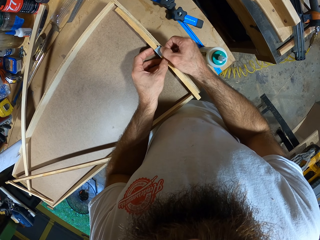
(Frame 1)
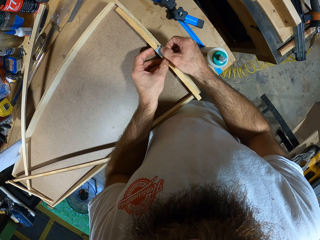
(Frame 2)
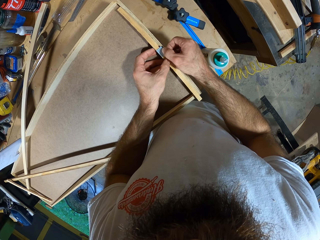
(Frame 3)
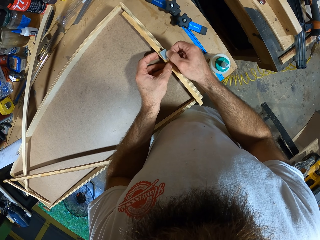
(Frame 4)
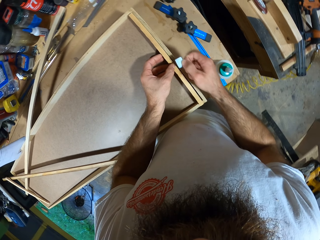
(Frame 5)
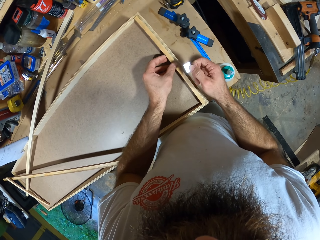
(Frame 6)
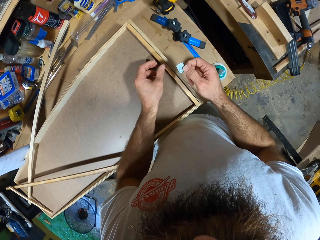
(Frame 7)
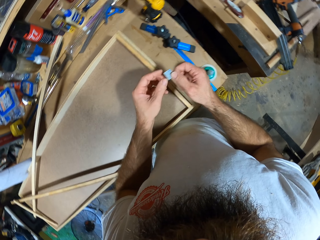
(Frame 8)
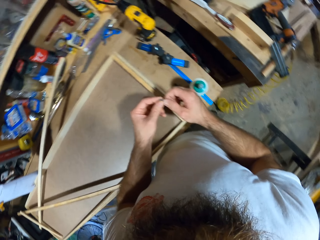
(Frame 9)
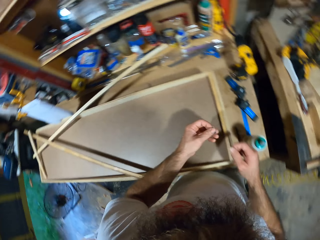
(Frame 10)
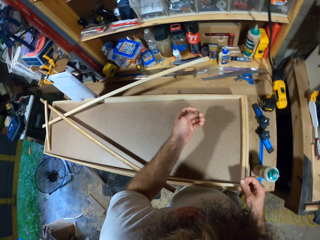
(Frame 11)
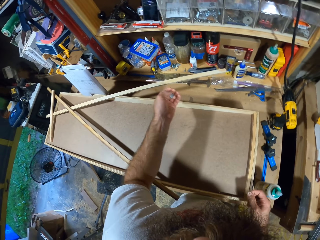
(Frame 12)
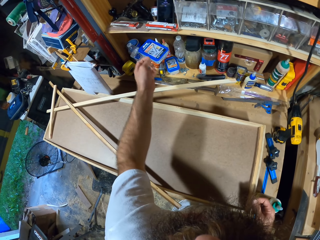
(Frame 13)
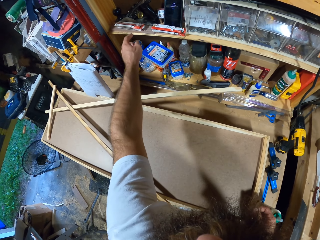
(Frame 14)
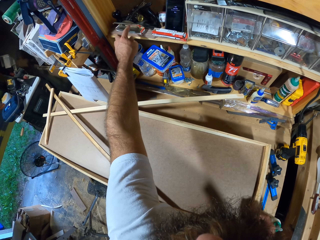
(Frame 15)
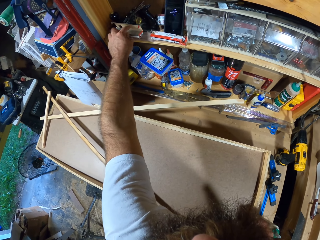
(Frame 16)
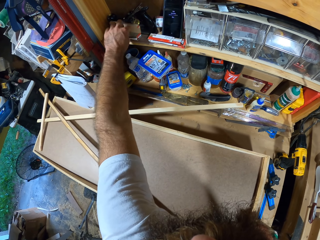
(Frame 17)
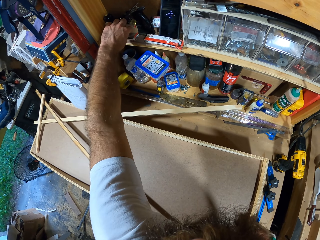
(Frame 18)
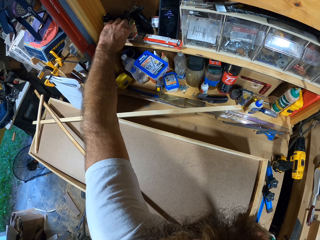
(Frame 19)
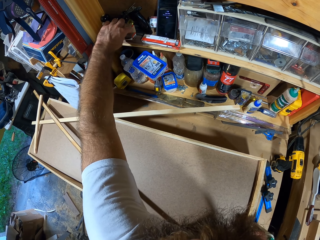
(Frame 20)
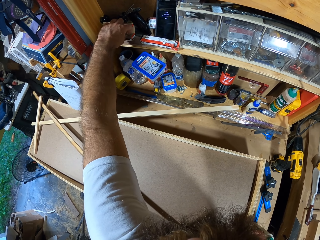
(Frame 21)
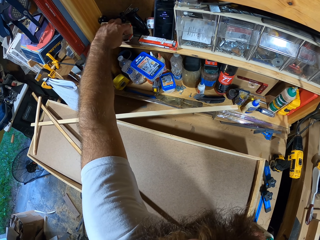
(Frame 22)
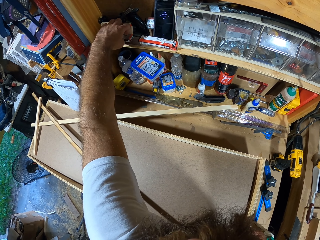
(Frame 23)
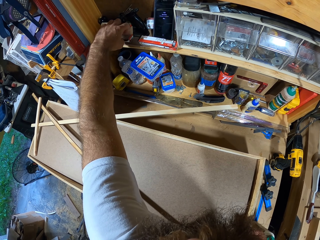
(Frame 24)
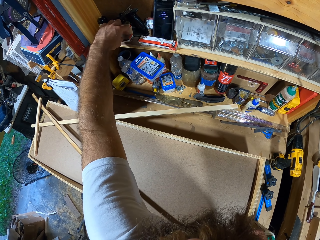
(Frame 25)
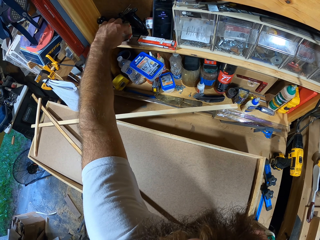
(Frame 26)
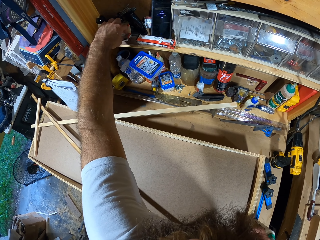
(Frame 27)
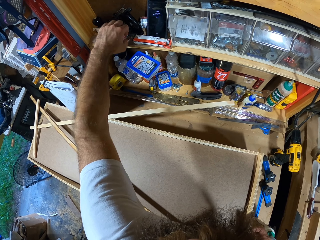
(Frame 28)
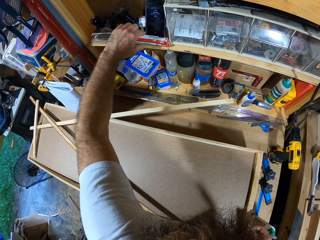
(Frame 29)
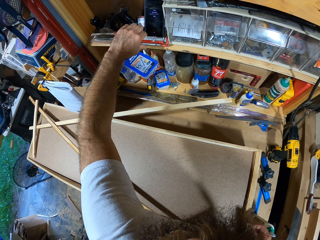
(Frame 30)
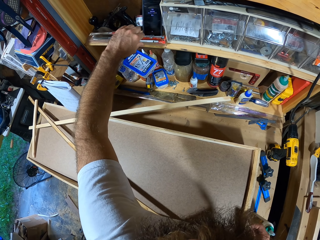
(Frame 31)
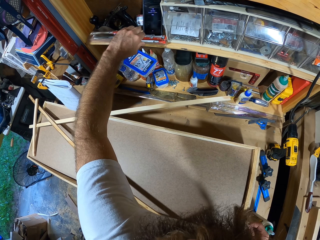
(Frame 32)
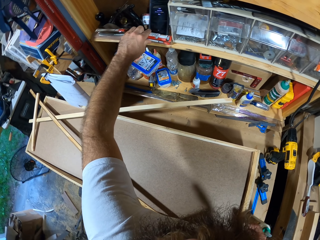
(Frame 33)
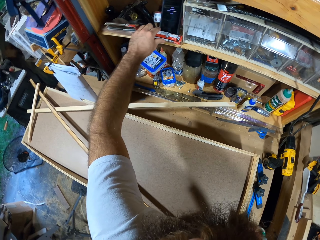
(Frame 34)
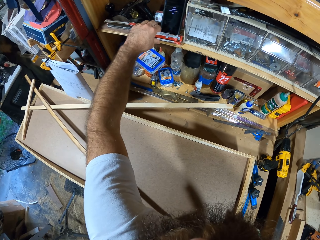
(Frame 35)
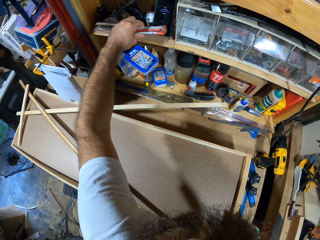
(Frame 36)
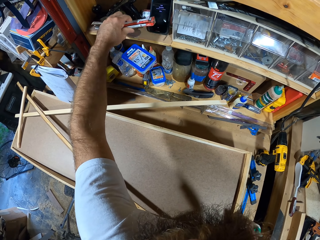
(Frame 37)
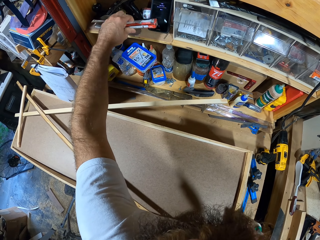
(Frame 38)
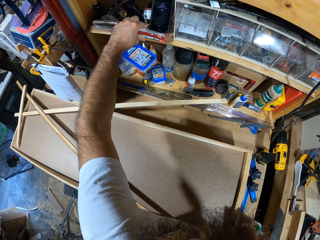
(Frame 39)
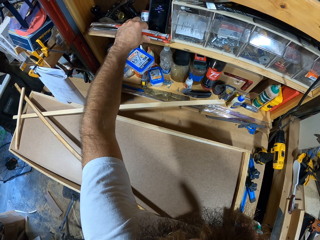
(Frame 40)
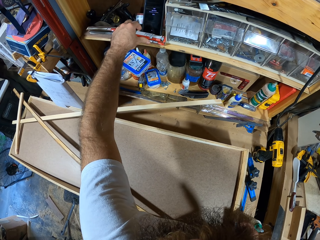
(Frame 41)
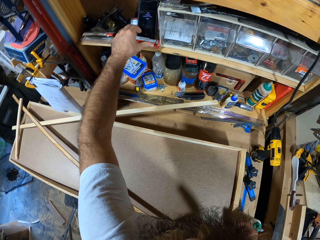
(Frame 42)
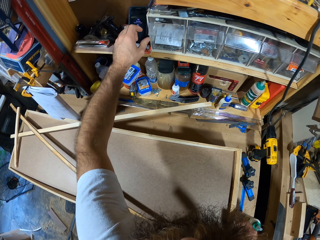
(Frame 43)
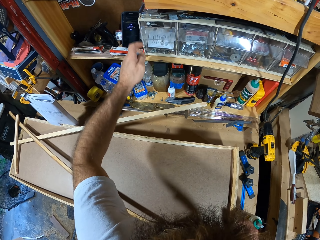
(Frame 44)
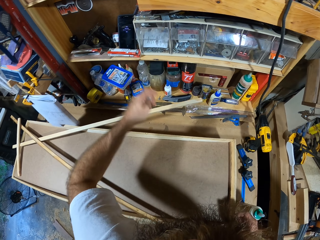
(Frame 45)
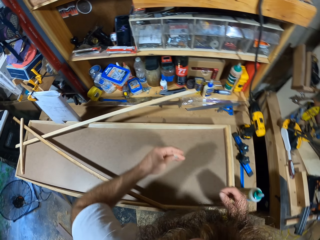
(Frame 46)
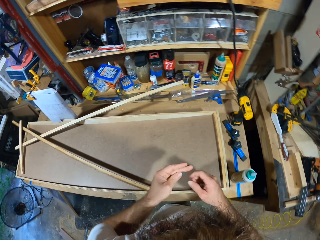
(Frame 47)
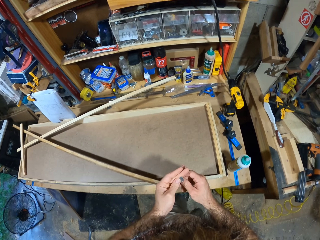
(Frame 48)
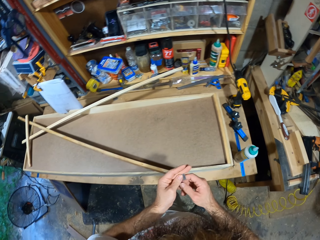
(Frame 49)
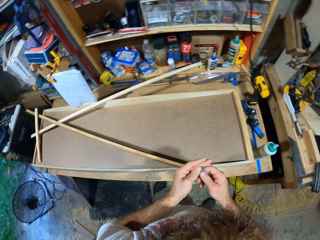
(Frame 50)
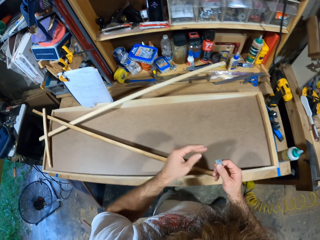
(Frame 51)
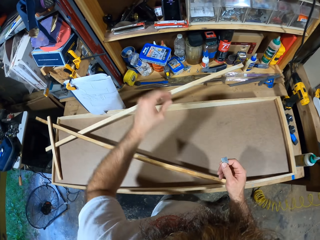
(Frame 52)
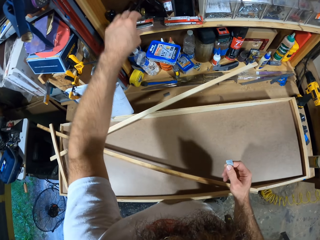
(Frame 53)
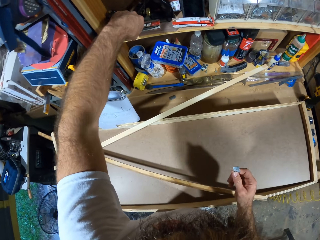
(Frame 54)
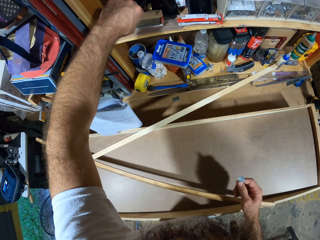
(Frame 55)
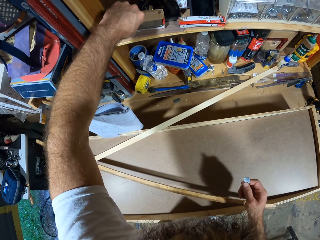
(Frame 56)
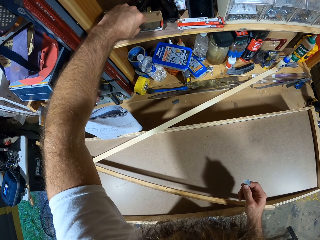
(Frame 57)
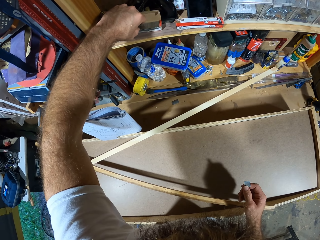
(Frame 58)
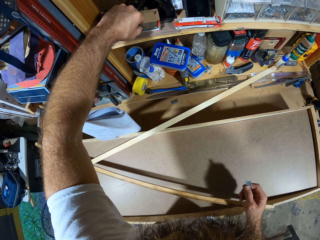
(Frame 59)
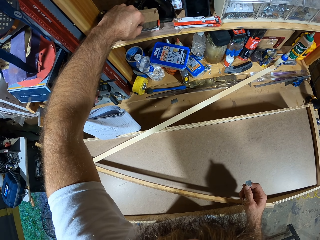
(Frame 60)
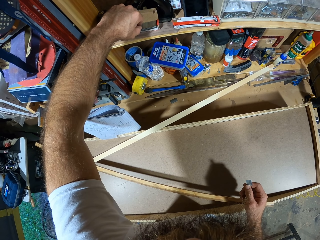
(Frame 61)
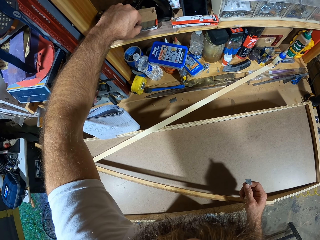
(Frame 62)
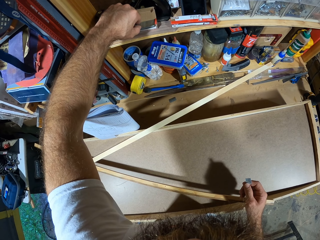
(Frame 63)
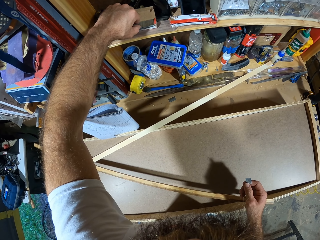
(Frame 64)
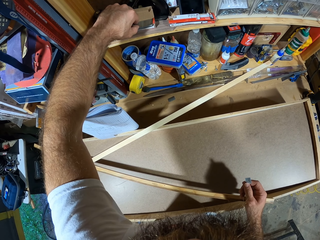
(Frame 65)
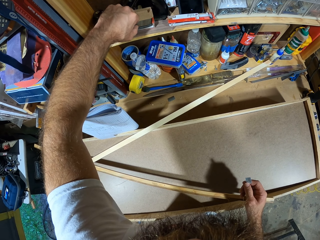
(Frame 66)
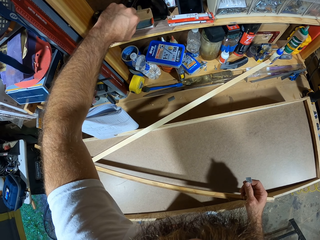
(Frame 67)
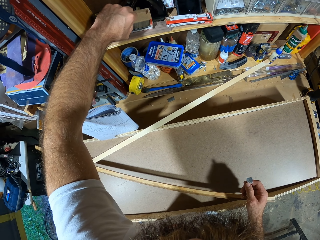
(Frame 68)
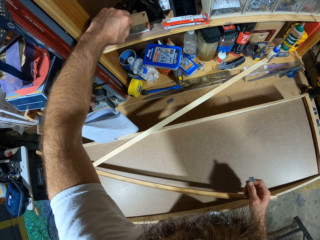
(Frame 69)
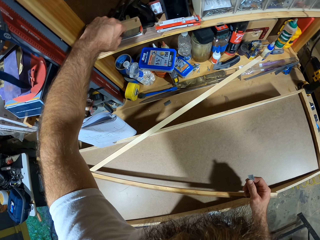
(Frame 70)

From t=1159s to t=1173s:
The camera wearer touches the nails with both hands. He opens a galvanized-finish-nail pack in the tool rack with his left hand. He searches the galvanized-finish-nail pack for more nails with his left hand. He lifts the galvanized-finish-nail pack from the tool rack with his left hand. He drops the galvanized-finish-nail pack in the tool rack with his left hand. He passes the galvanized-finish-nails from his left hand to his right hand. He opens the galvanized-finish-nail pack in the tool rack with his left hand. He searches the galvanized-finish-nail pack with his left hand.

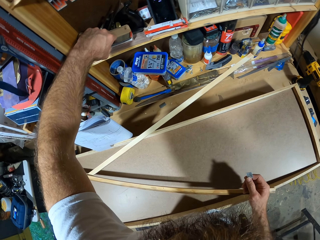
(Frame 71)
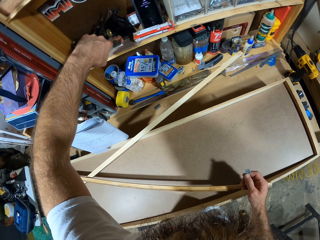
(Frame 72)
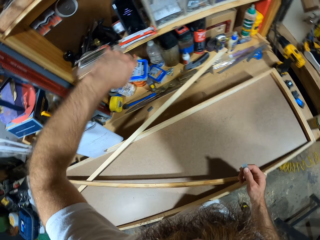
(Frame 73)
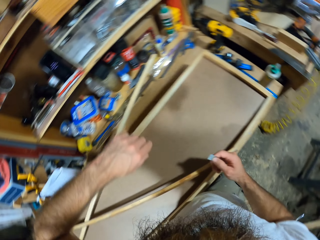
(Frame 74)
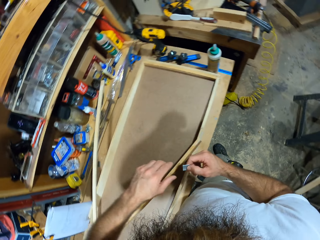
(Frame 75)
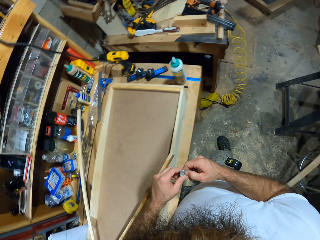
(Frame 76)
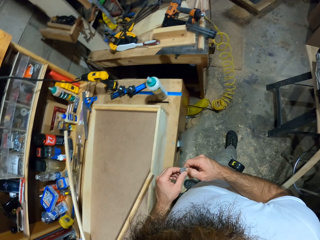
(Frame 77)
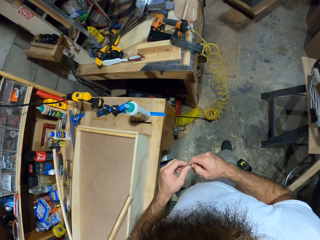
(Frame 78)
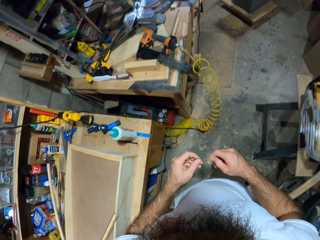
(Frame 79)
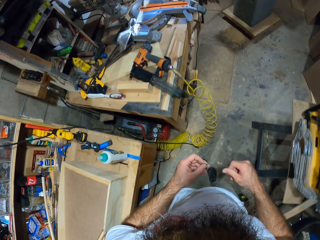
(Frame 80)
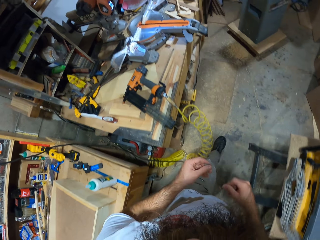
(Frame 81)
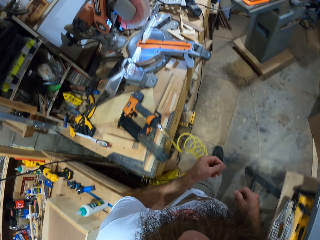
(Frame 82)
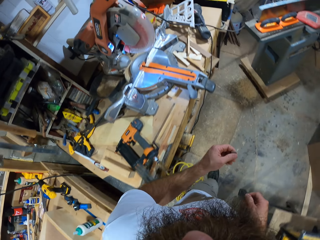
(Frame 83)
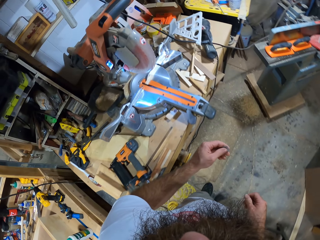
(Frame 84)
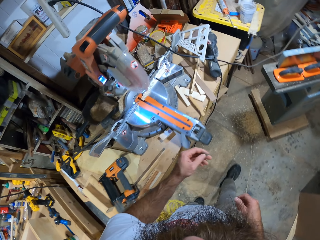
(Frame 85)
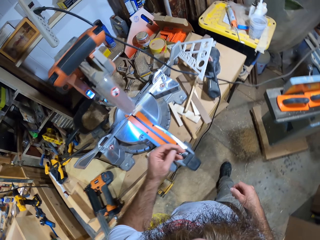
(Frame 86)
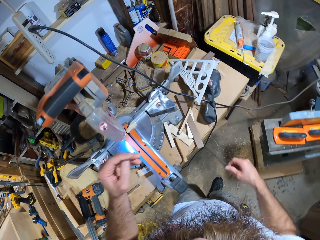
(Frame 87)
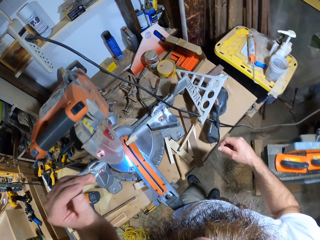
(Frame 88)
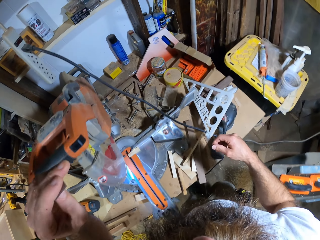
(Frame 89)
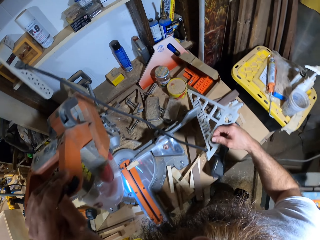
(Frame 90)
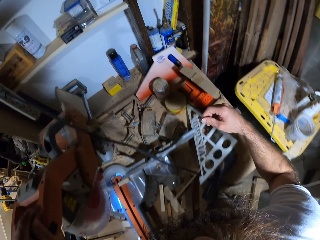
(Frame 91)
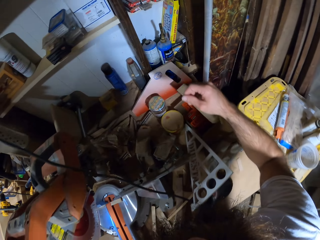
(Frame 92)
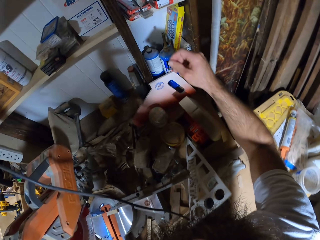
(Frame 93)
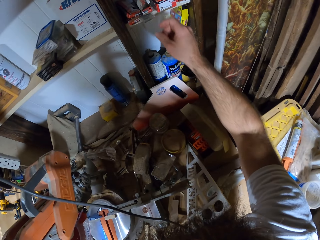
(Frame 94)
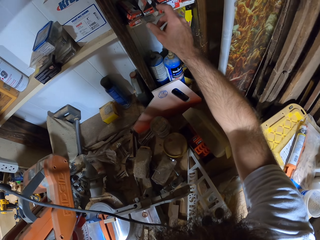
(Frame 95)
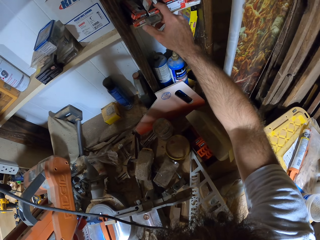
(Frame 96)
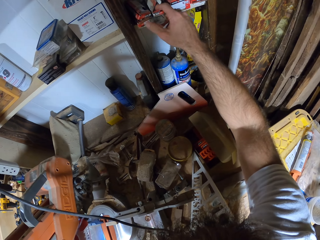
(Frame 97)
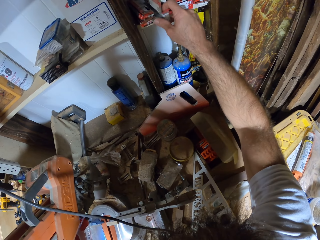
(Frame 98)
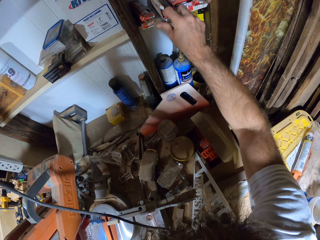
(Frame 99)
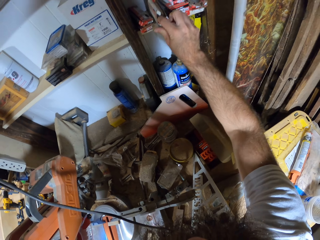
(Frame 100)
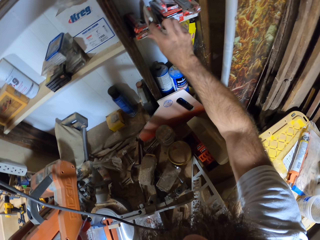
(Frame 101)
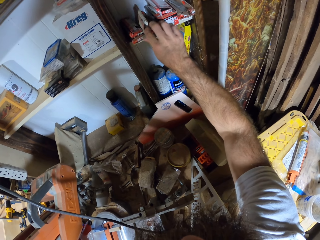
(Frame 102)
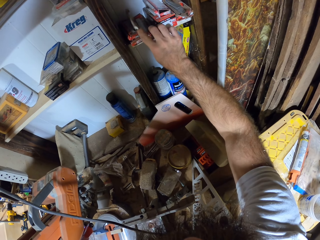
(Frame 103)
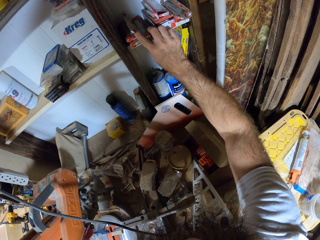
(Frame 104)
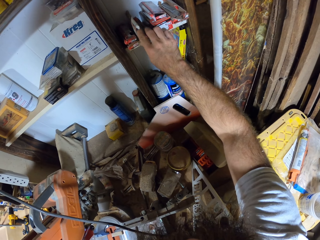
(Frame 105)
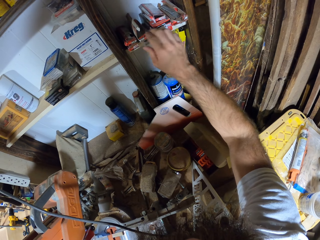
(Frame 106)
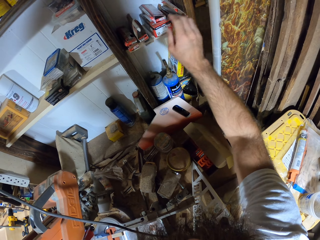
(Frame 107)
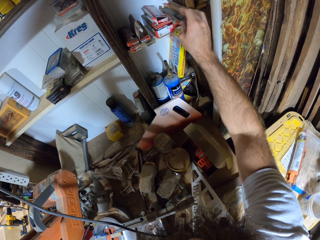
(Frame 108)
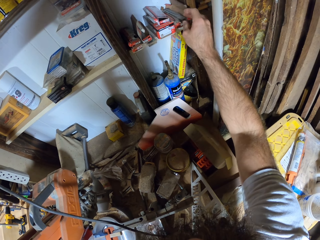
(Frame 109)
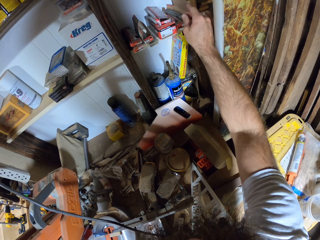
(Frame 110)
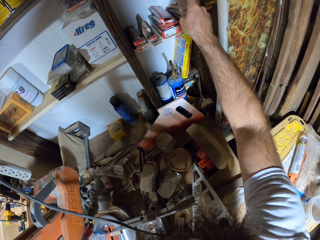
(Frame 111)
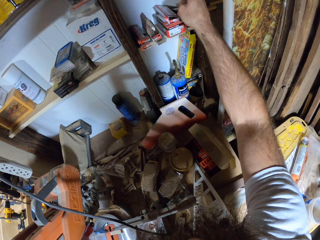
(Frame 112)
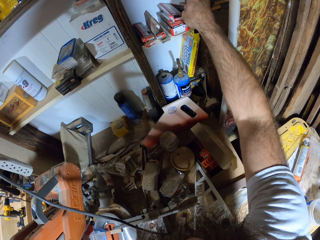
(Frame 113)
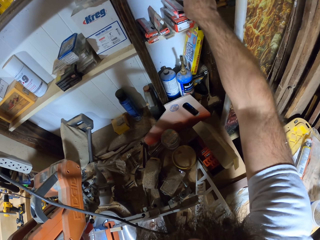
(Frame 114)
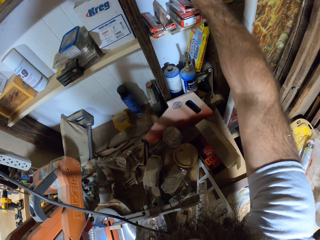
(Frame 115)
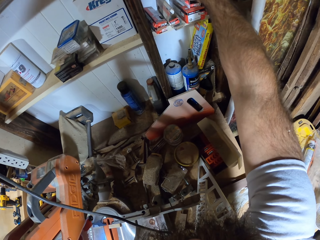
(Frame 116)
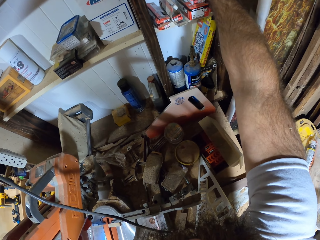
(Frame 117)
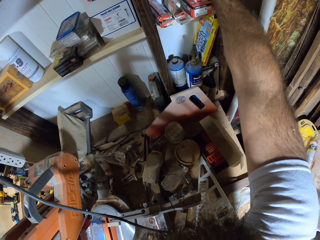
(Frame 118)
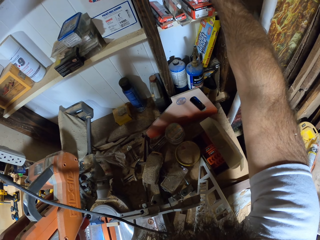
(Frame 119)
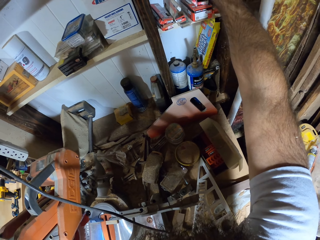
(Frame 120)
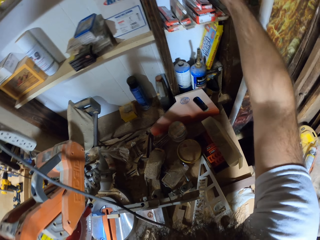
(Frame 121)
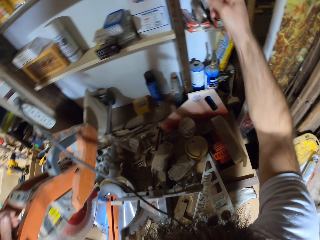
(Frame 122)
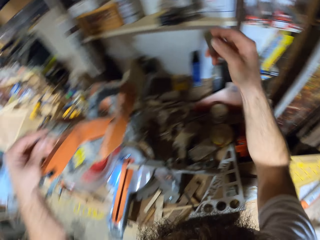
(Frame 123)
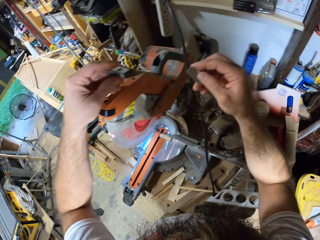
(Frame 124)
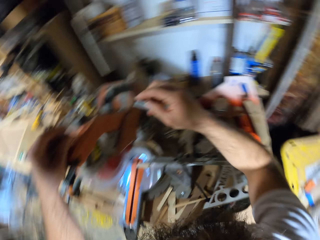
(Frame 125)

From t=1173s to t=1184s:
The camera wearer passes the galvanized-finish-nails from his right hand to his left hand. He walks to the other end. He searches a galvanized-finish-nail pack in a tool rack for more nails with his right hand. He removes some galvanized-finish-nails from the galvanized-finish-nail pack in the tool rack with his right hand.
